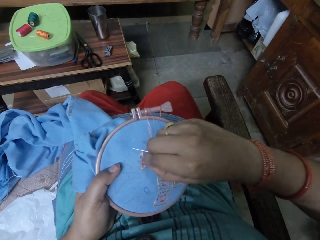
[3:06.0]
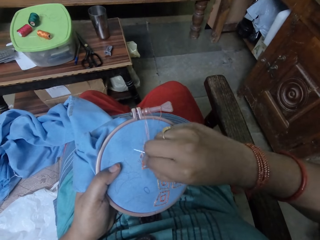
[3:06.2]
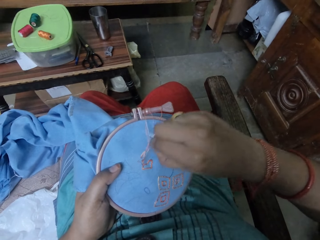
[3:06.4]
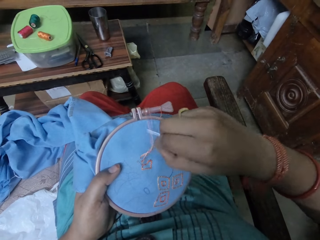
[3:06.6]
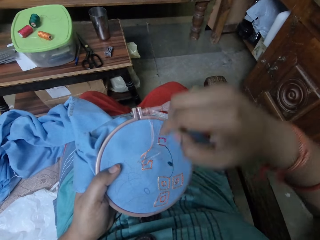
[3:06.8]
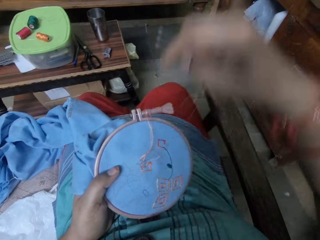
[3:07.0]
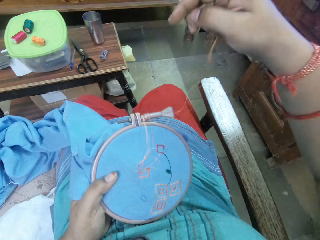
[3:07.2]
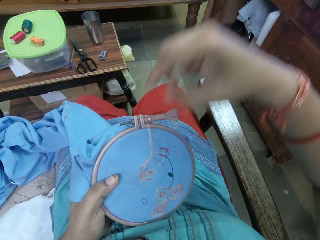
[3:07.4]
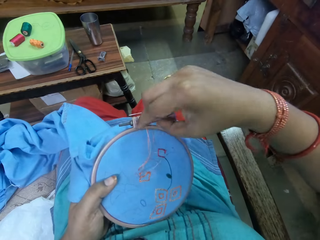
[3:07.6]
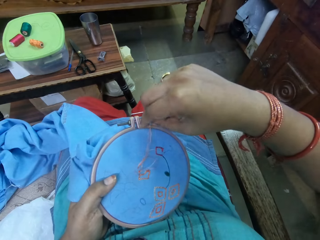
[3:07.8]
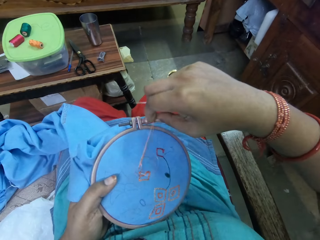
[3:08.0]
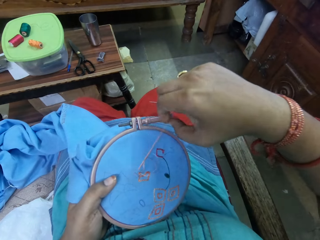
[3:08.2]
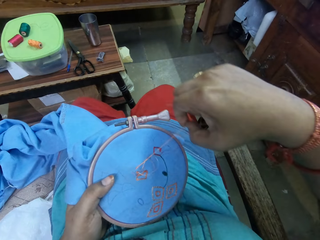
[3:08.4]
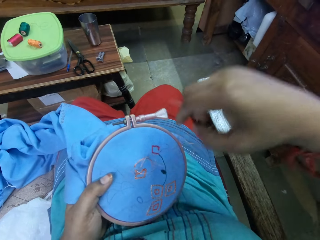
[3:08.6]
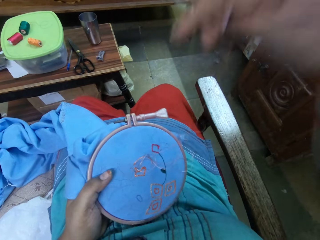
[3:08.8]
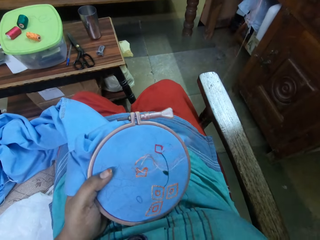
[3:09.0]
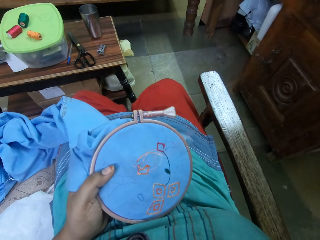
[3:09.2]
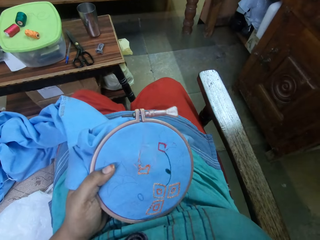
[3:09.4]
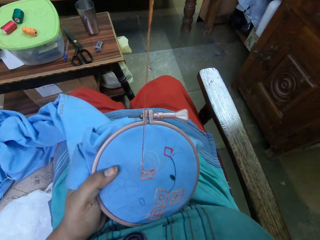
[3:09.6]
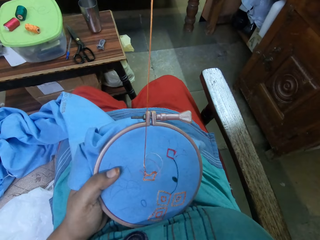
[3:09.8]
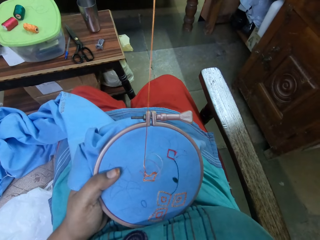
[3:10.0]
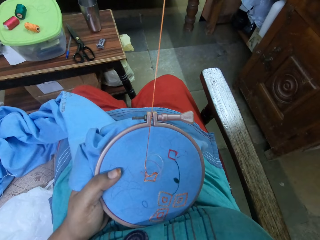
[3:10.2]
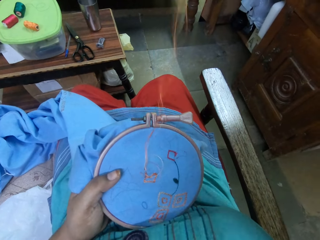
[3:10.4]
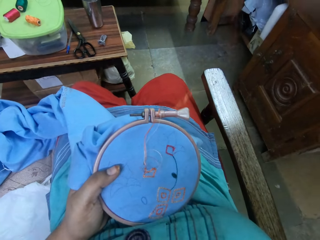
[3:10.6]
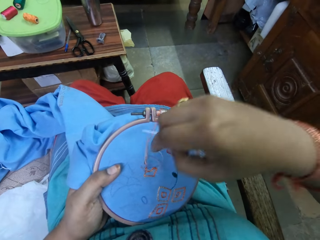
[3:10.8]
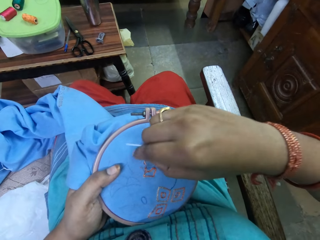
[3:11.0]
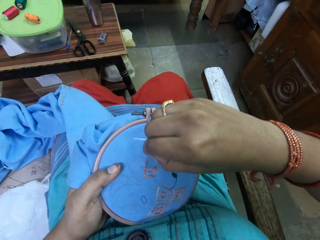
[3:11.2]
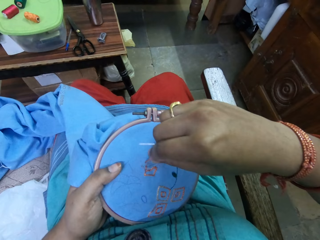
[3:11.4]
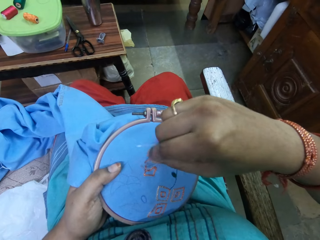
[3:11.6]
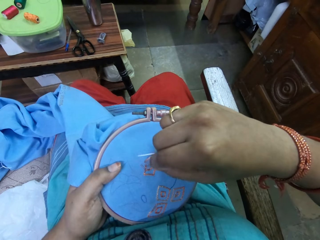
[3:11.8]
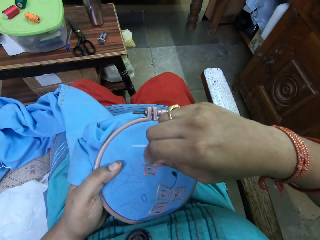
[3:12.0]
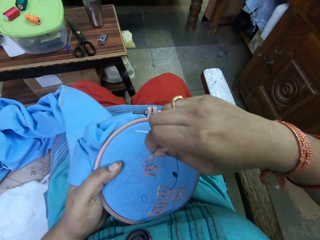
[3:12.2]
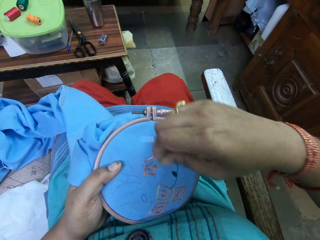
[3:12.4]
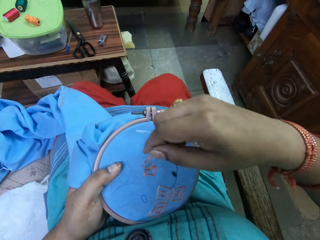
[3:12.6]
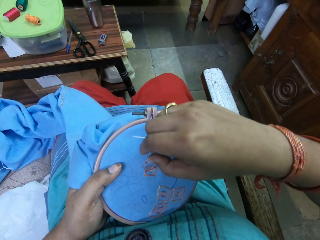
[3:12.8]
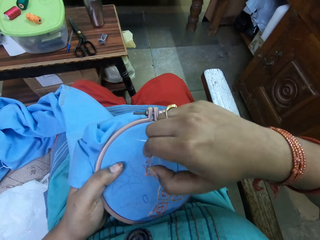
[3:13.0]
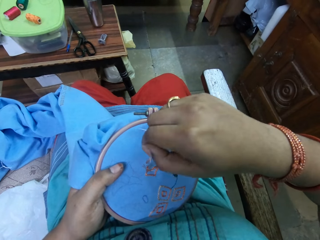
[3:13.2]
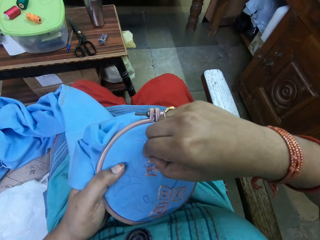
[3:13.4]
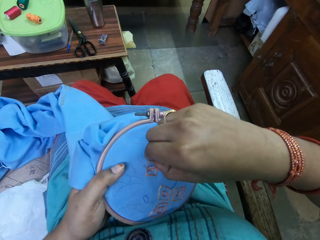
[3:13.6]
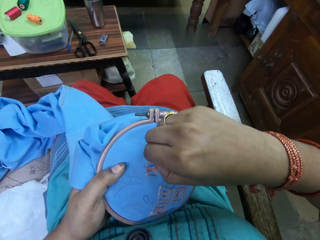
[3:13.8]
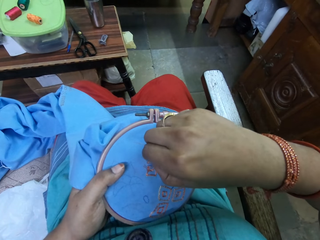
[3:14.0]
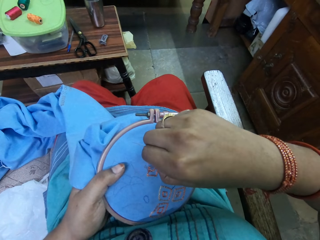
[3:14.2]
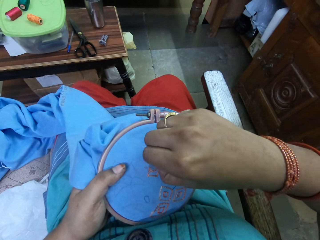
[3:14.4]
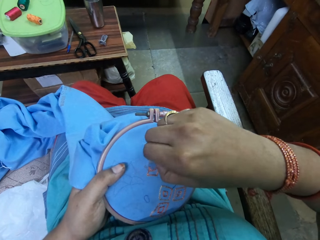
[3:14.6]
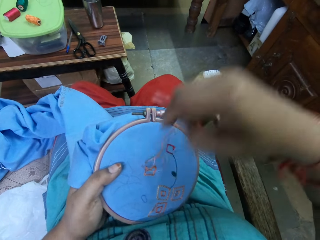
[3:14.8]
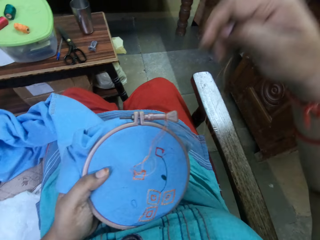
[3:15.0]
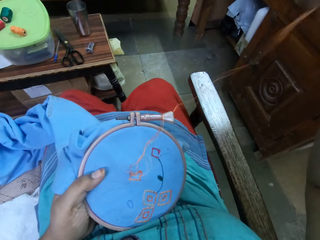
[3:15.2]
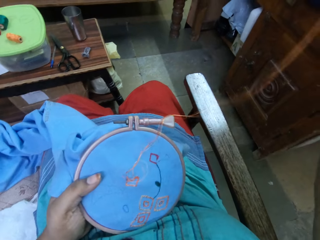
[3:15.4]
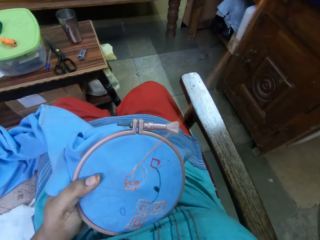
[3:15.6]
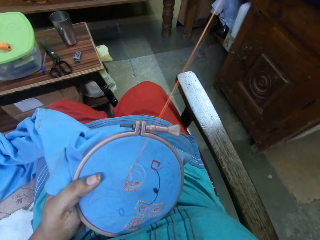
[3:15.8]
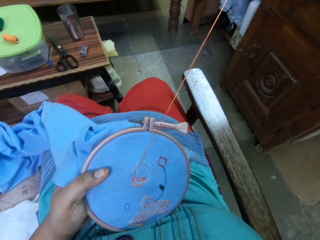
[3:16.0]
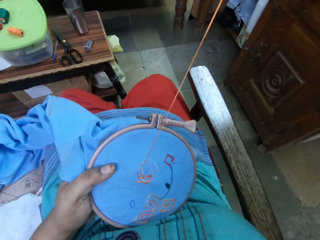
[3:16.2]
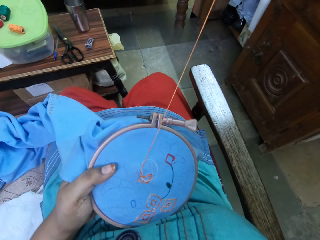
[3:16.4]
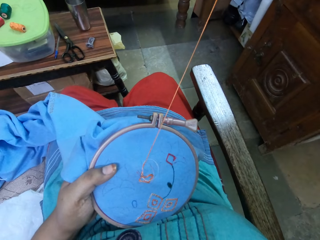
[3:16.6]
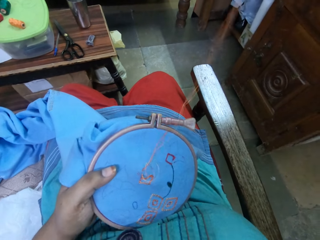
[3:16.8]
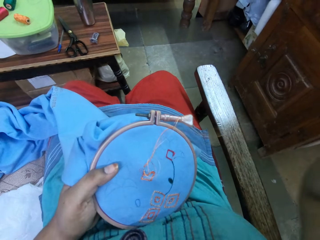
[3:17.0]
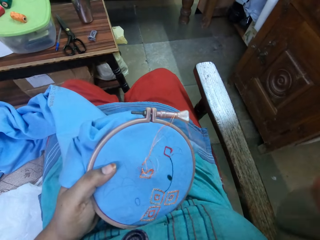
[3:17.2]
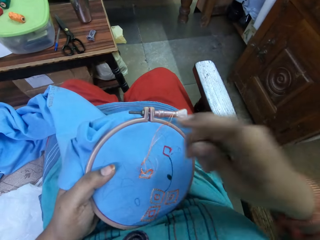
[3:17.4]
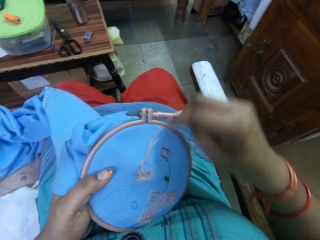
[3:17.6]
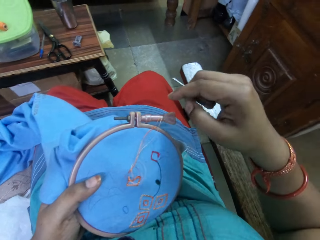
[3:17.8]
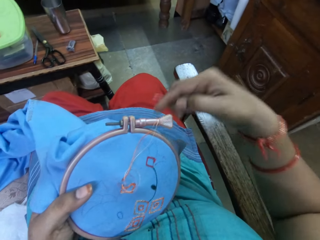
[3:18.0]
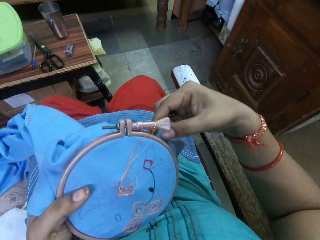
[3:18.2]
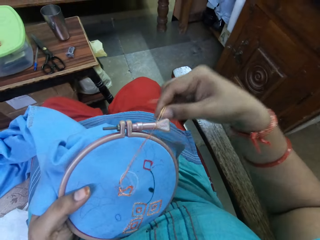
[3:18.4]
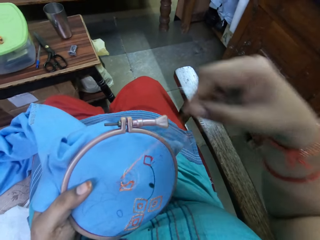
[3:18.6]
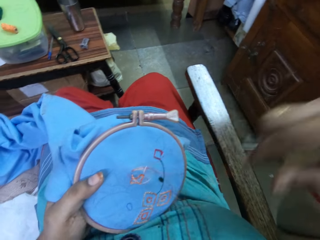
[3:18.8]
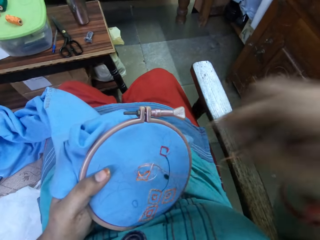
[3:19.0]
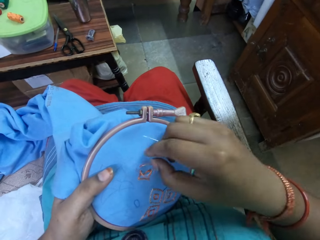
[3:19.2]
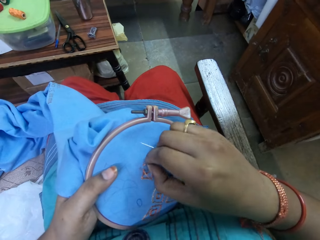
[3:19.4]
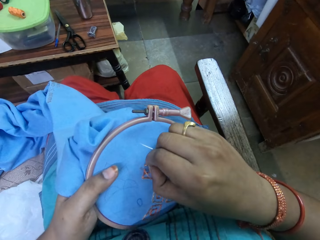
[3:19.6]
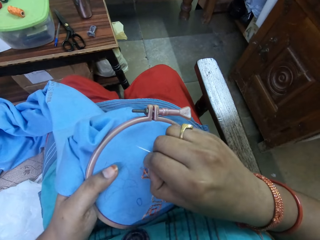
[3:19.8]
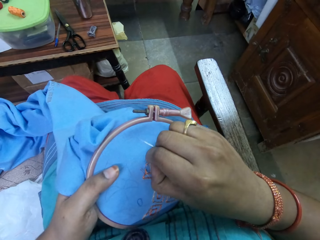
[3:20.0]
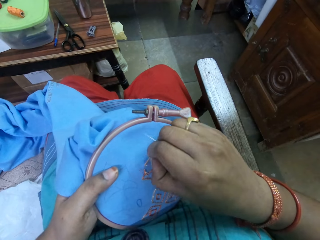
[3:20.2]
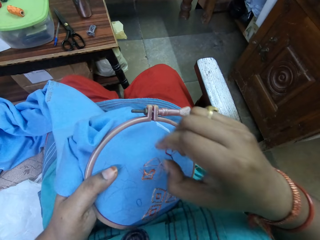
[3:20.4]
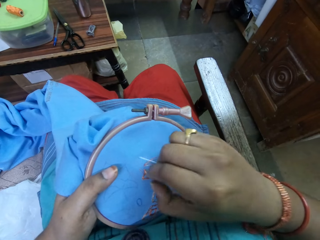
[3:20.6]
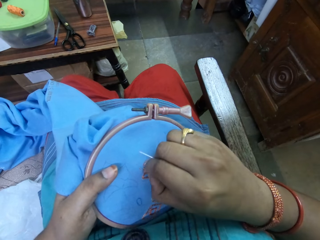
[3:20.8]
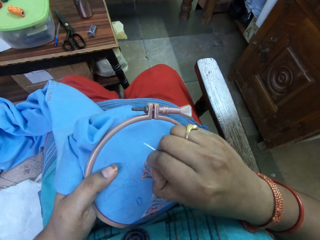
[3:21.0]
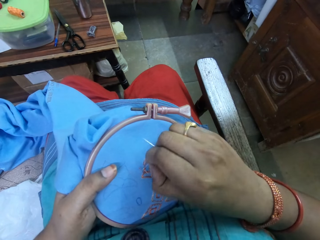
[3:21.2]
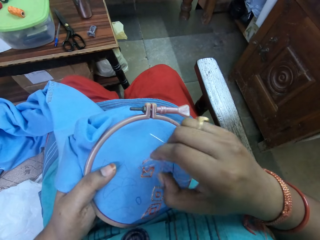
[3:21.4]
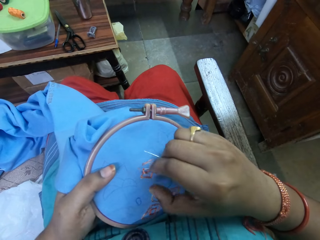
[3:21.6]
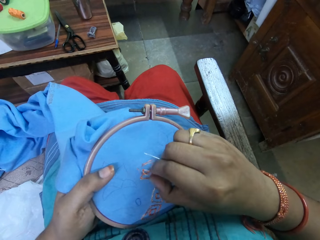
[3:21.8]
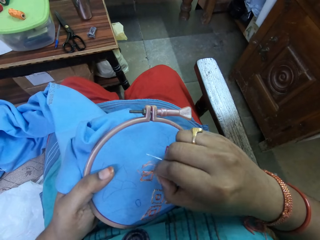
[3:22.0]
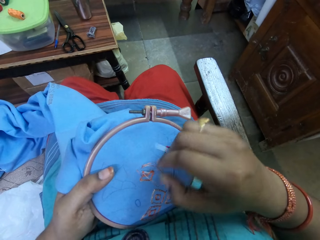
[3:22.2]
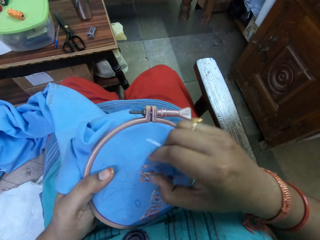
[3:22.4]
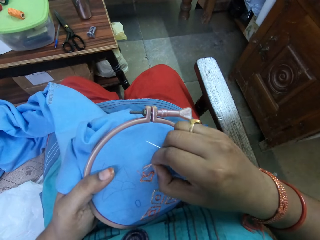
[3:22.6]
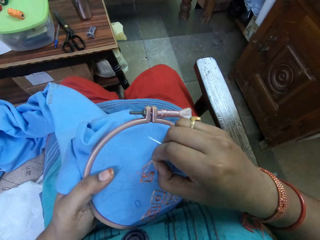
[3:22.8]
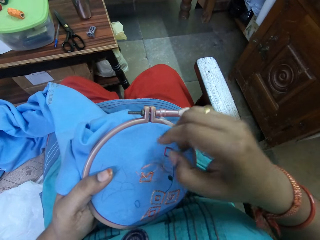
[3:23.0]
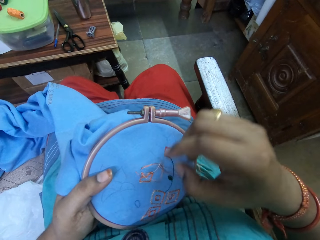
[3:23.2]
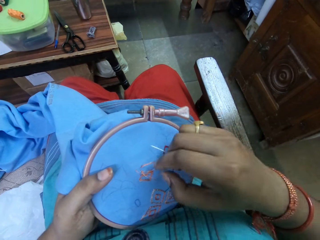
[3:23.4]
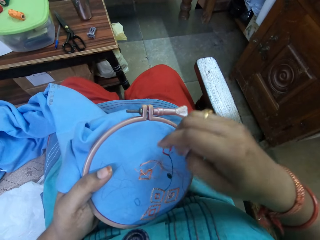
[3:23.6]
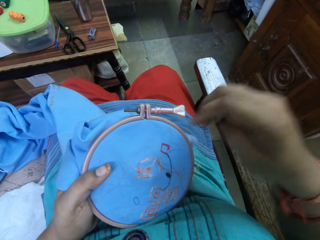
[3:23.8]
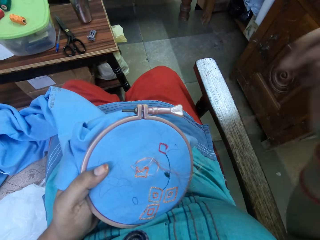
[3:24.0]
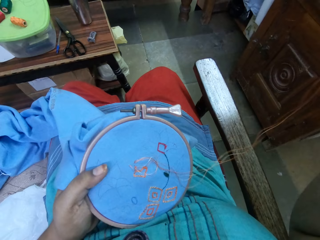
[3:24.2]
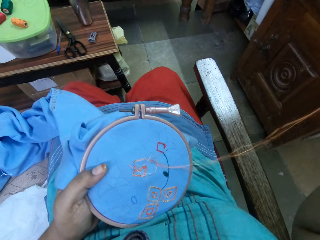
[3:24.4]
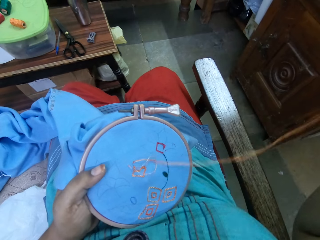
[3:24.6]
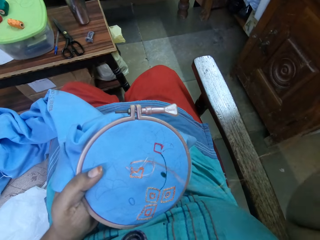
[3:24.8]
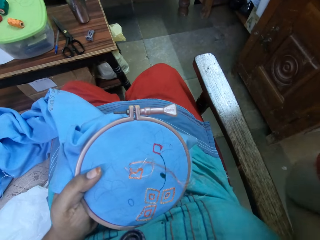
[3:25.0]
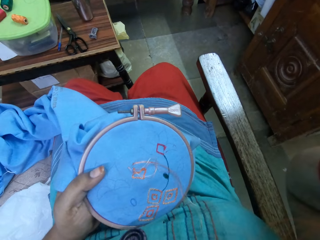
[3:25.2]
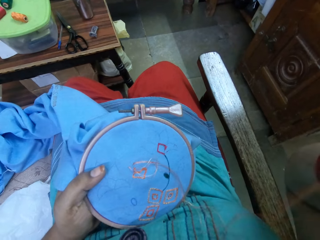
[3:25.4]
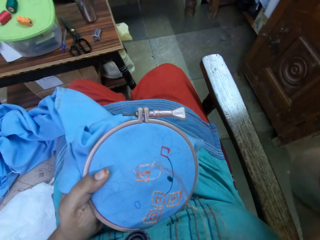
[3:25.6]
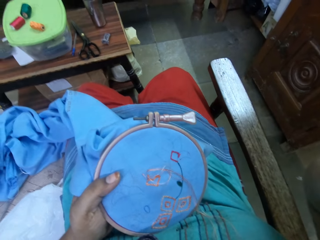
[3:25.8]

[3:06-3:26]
The camera wearer embroiders on the fabric in the hoop with the needle and the thread in her right hand. She adjusts the thread on the fabric with her right hand. She embroiders on the fabric in the hoop with the needle and the thread in her right hand. She adjusts the thread on the fabric with her right hand. She embroiders on the fabric in the hoop with the needle and the thread in her right hand.
